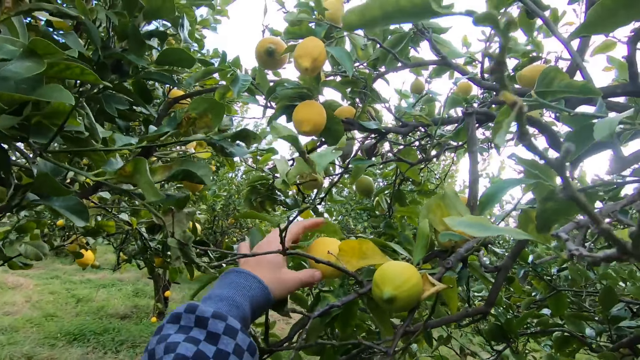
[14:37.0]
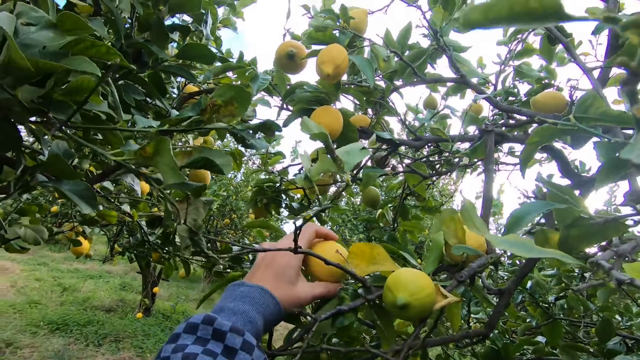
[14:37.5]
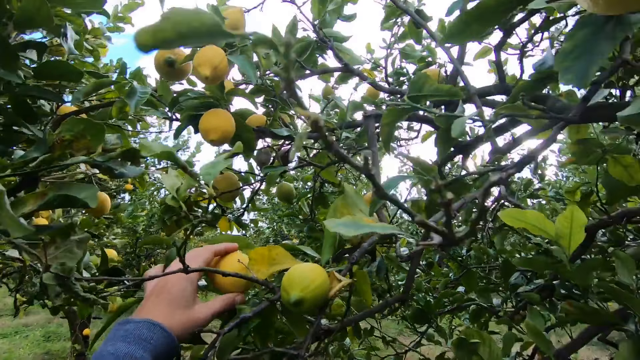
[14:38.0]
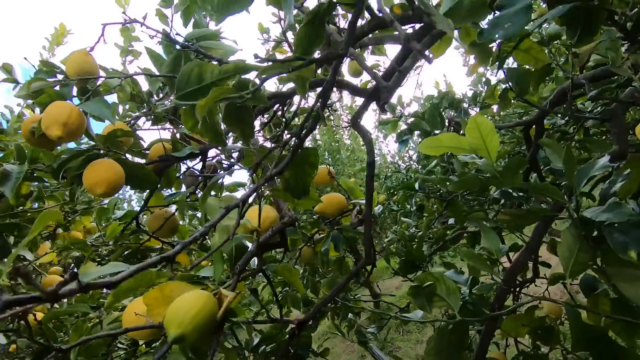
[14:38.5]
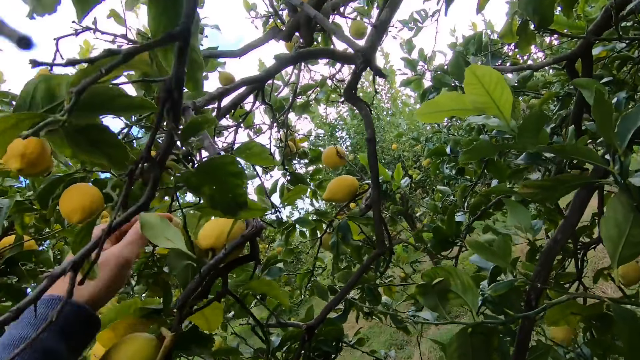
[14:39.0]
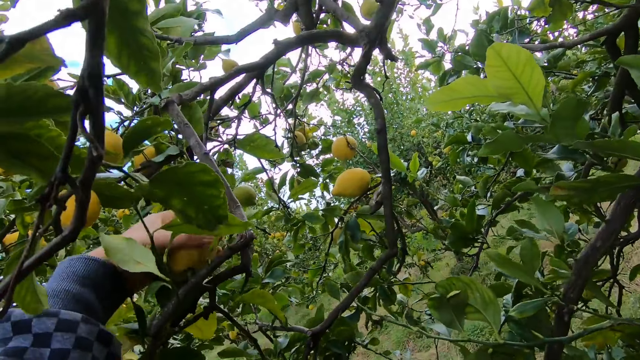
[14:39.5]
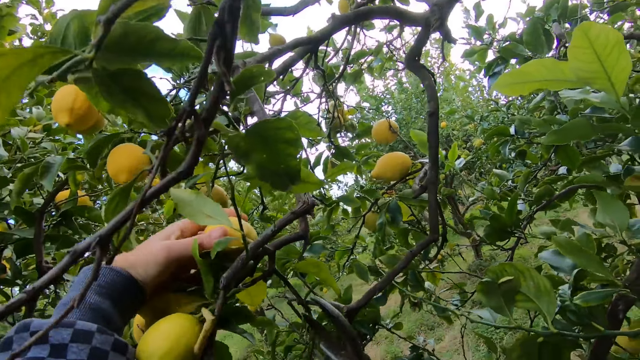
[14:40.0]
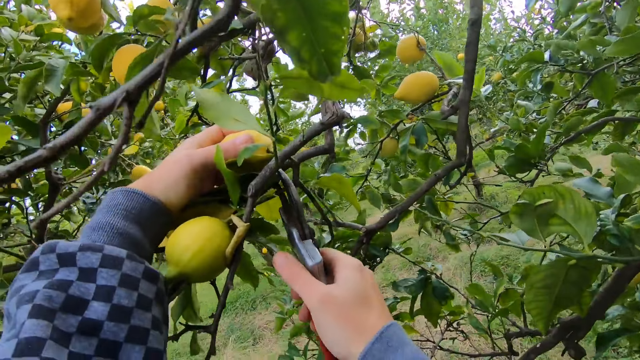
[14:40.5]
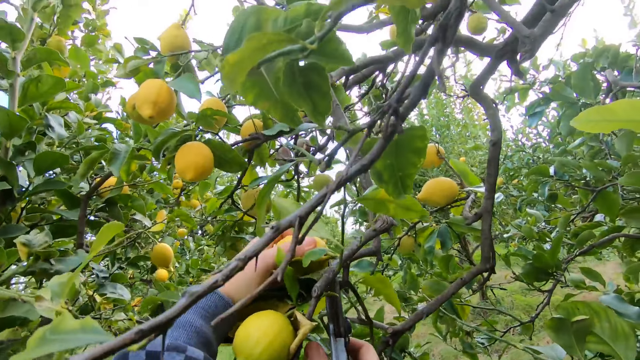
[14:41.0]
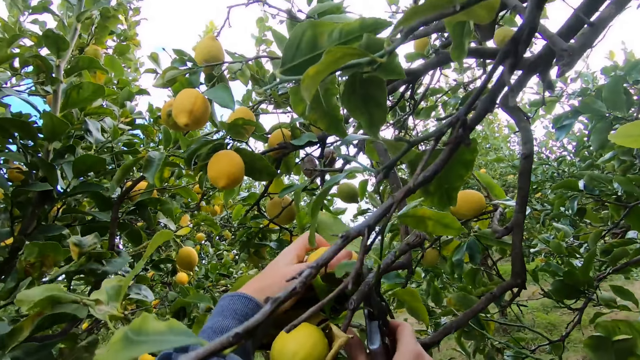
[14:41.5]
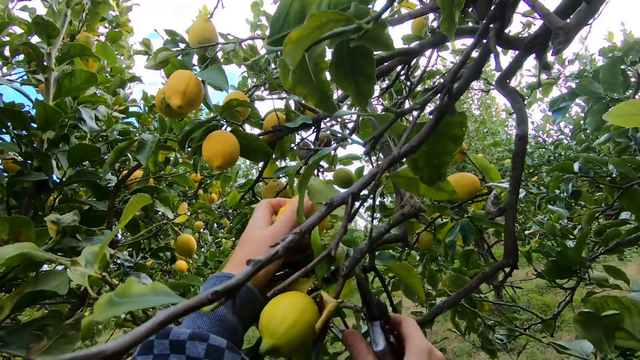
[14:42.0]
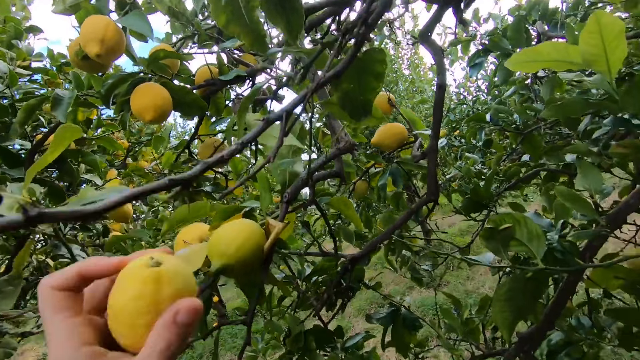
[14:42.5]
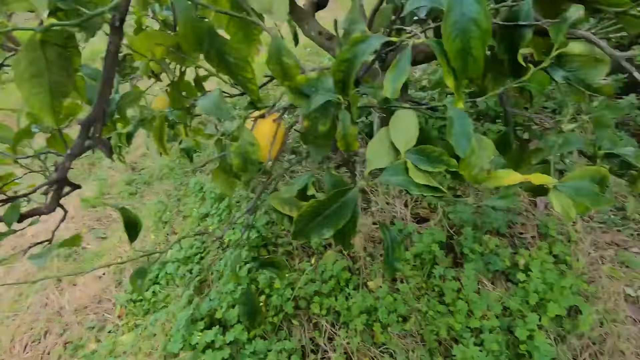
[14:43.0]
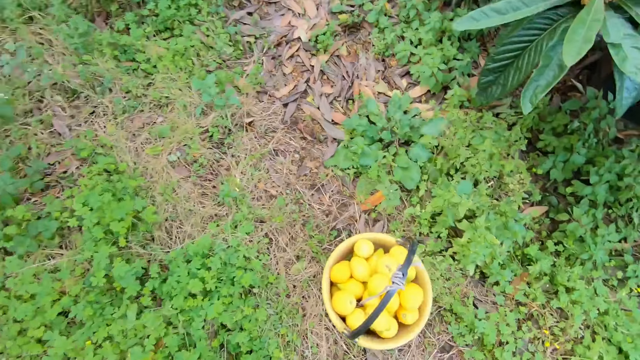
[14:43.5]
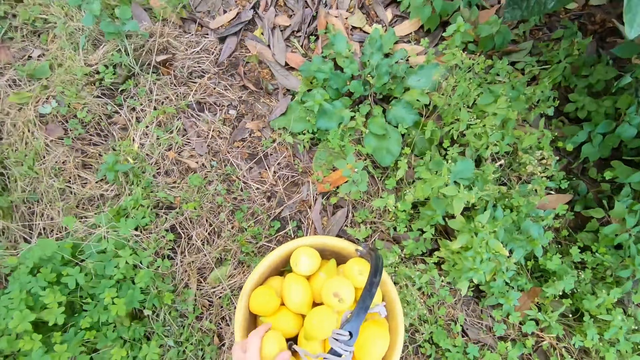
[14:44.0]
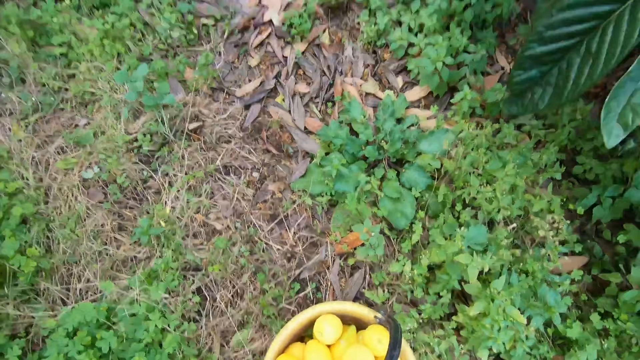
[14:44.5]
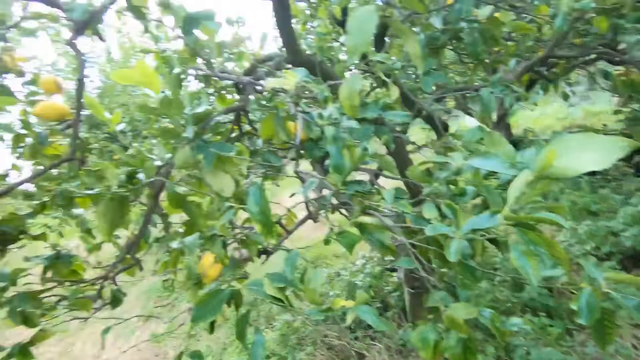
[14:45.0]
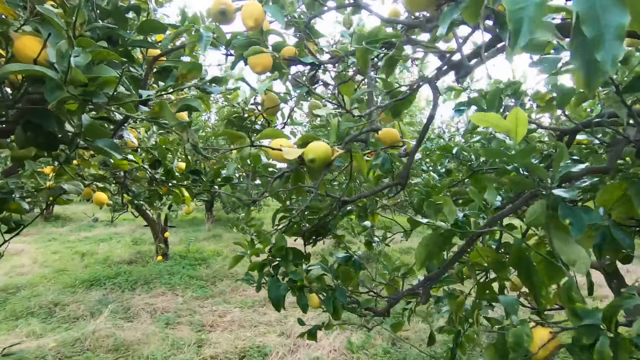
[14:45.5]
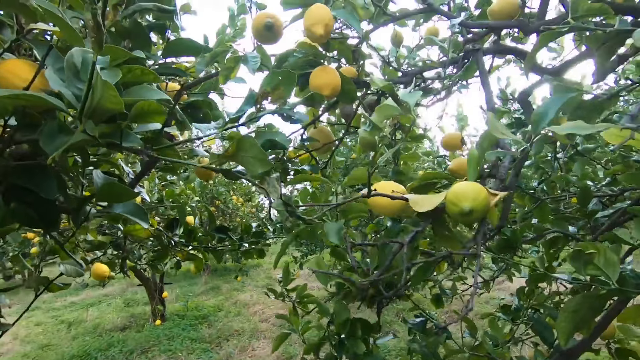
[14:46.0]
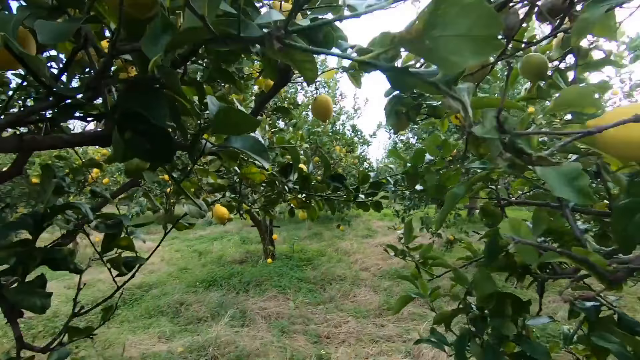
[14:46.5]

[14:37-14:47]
The camera wearer holds a lemon on a tree with his left hand. He prunes more mature lemons. He holds another lemon on the tree with his left hand. He cuts the lemon from the tree with the cutter in his right hand. He drops the lemon in the basket or bucket with his left hand.

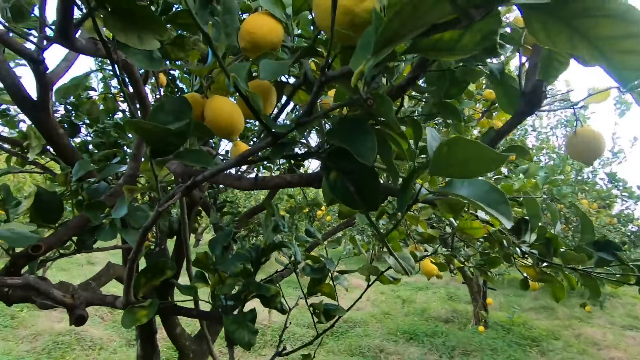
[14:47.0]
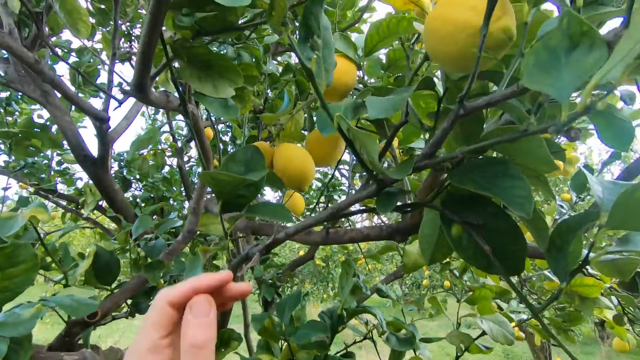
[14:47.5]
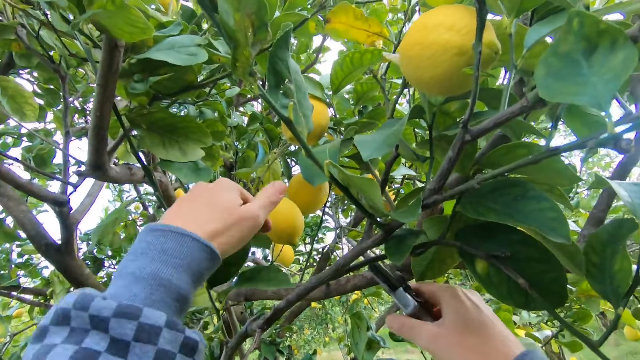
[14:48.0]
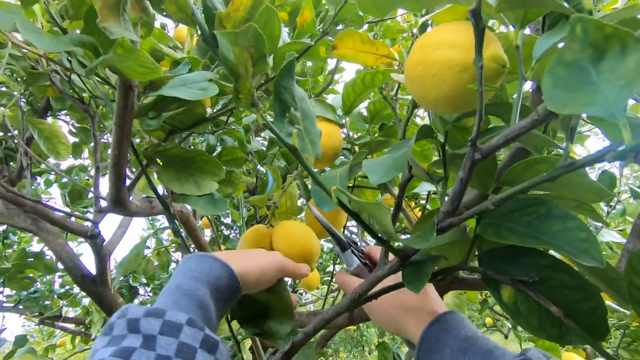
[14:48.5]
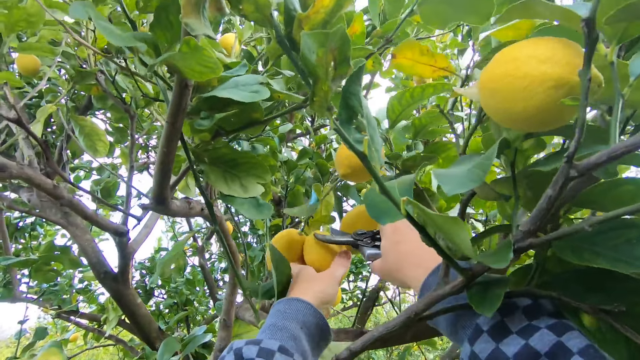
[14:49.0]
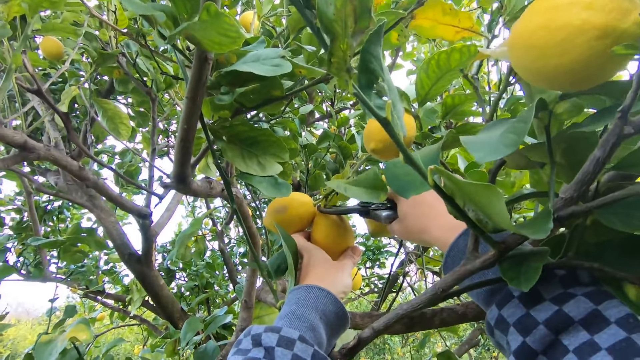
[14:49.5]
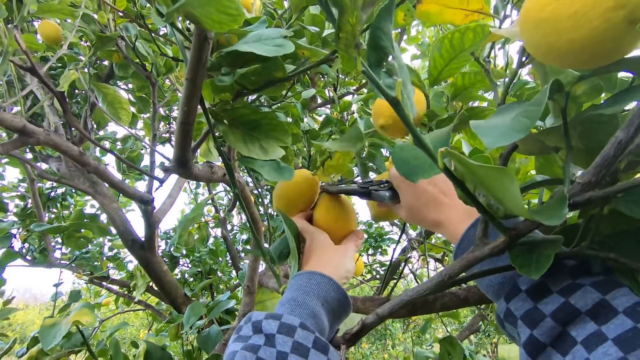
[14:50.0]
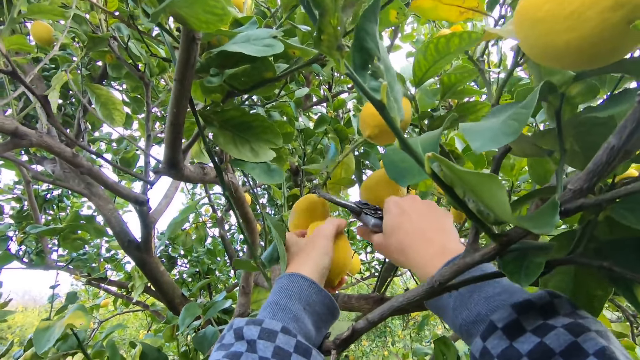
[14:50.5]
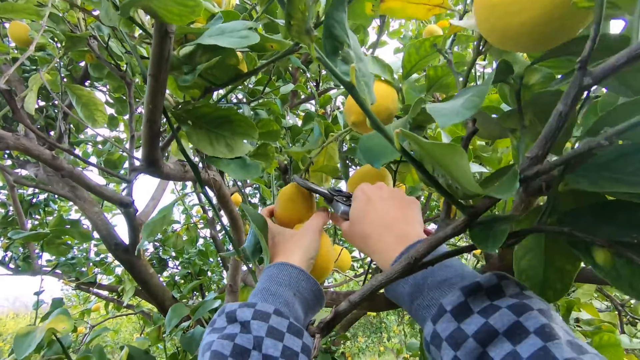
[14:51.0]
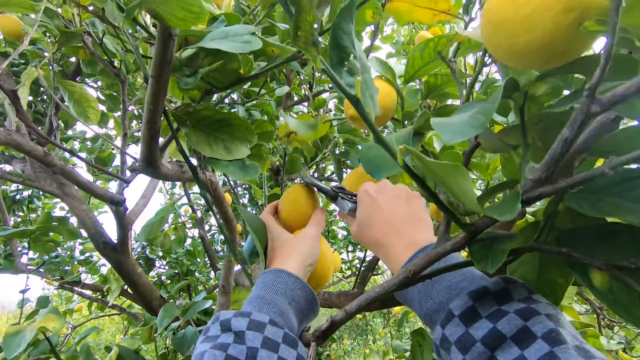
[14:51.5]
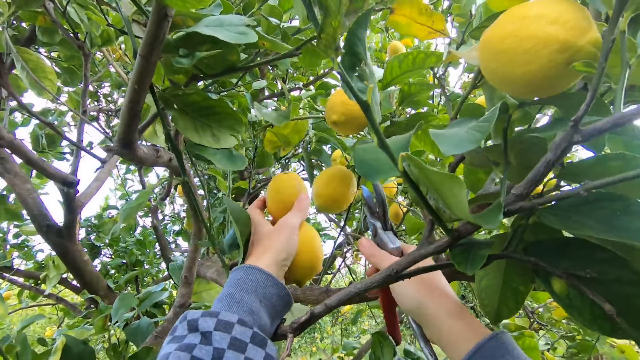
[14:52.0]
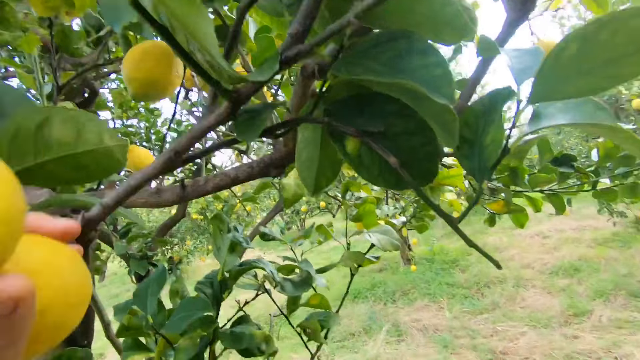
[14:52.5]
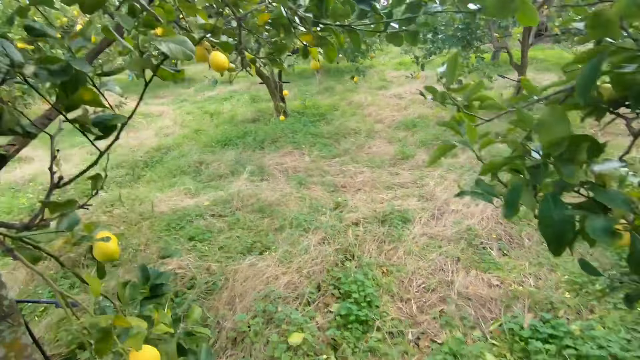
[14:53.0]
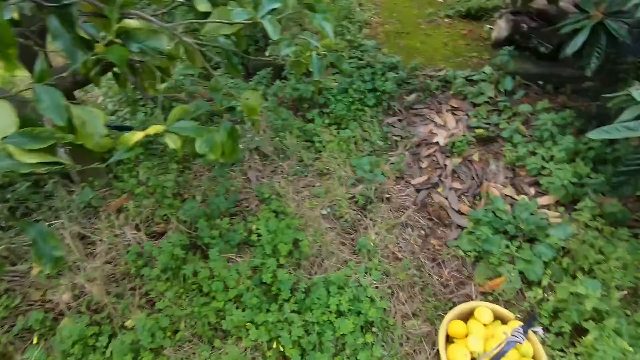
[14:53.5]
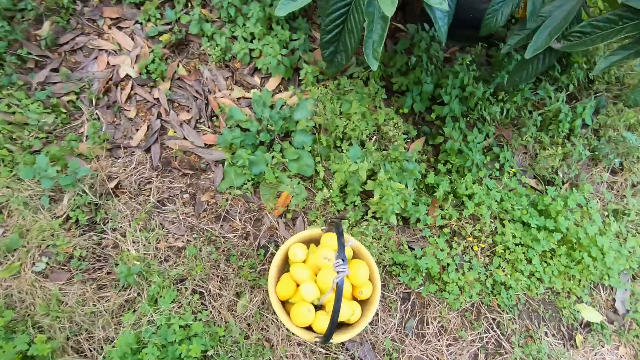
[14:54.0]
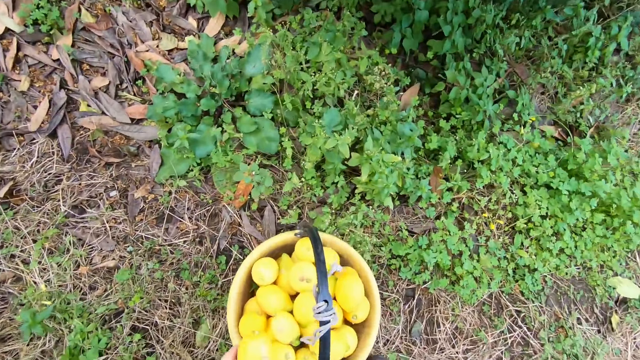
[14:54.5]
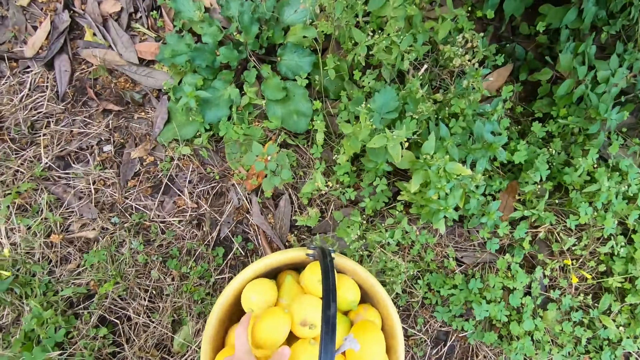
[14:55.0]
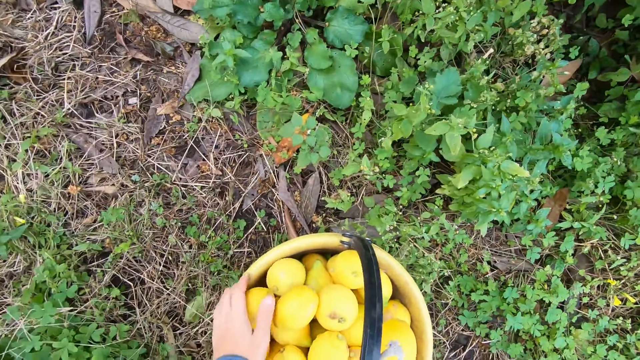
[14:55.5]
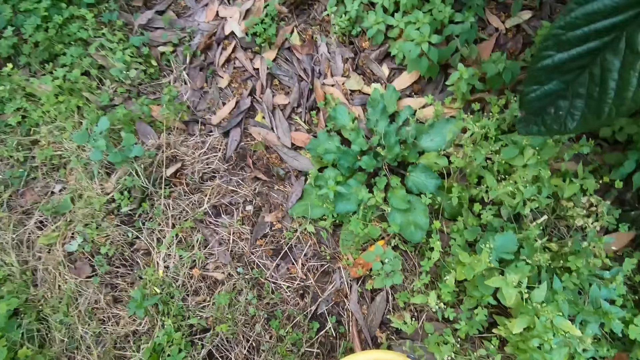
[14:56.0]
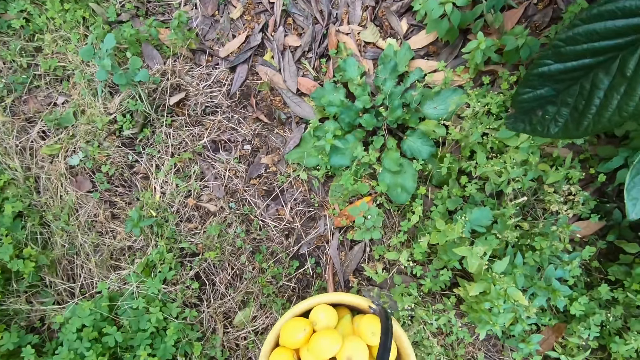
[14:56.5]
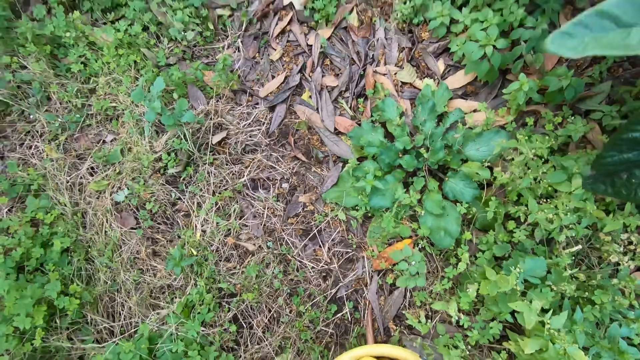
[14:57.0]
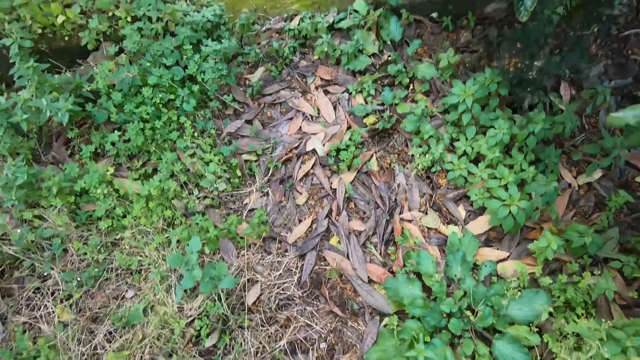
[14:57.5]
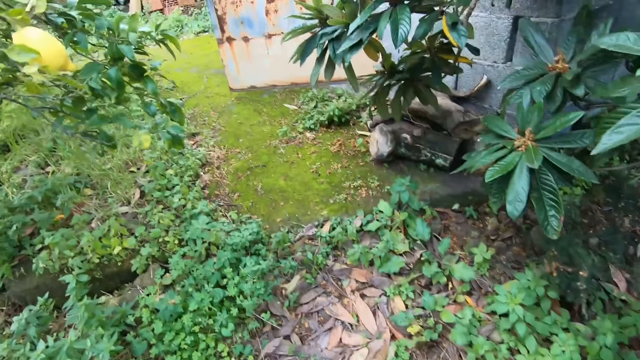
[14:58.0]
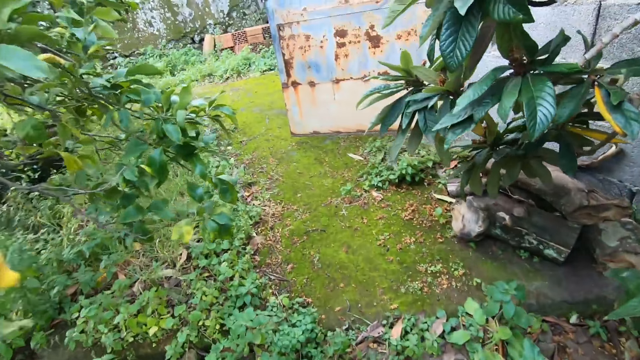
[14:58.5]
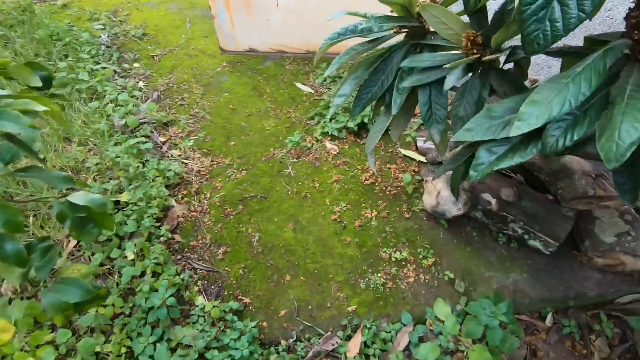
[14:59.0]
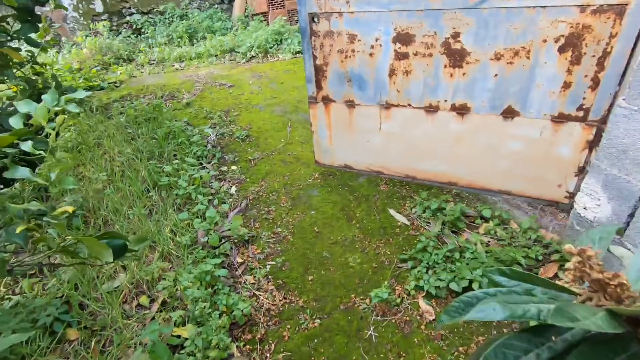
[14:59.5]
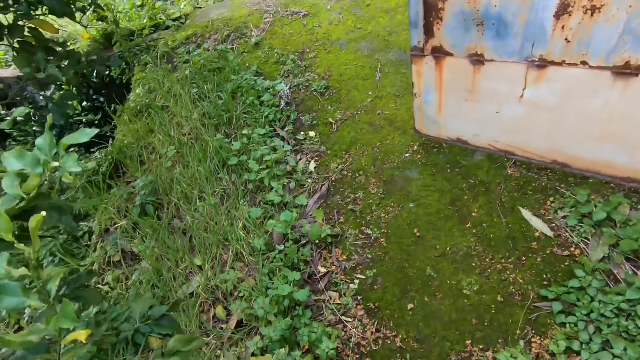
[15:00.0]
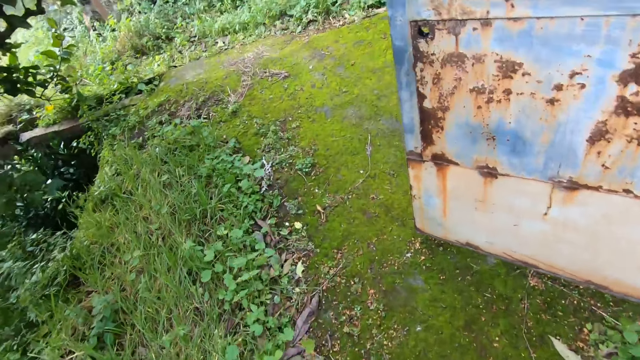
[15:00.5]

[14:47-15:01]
The camera wearer holds two lemons on a tree with his left hand. He cuts the lemon from the tree with the cutter in his right hand. He cuts the other lemon from the tree with the cutter in his right hand. He drops the lemons in the basket with his left hand. He walks near a house.
